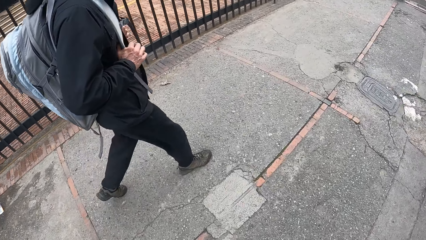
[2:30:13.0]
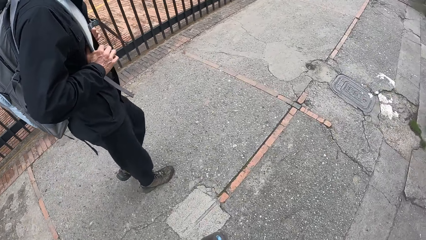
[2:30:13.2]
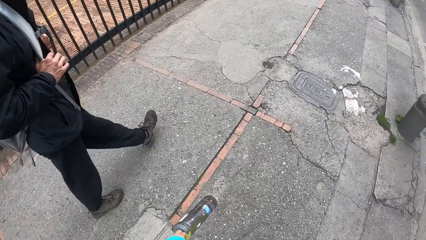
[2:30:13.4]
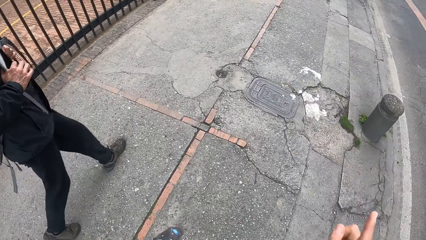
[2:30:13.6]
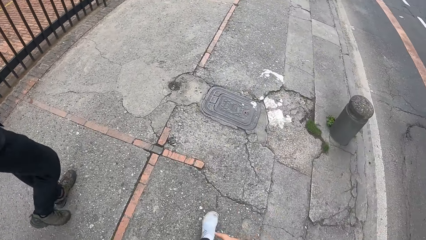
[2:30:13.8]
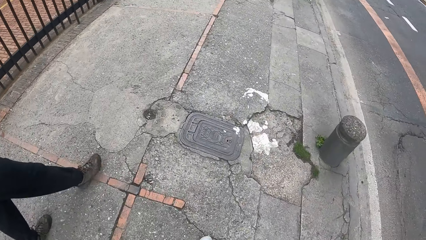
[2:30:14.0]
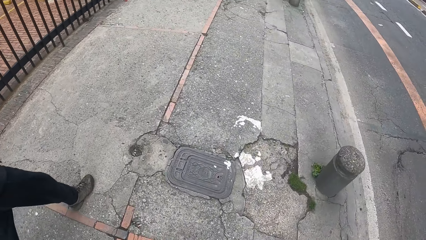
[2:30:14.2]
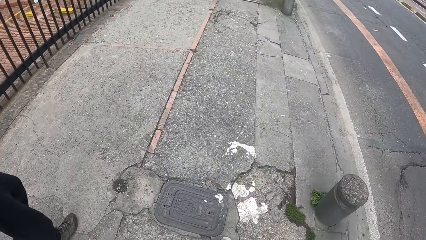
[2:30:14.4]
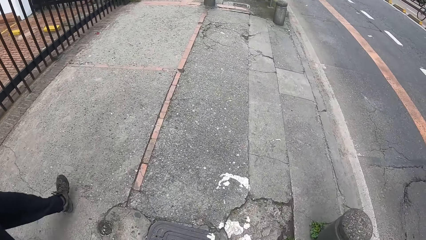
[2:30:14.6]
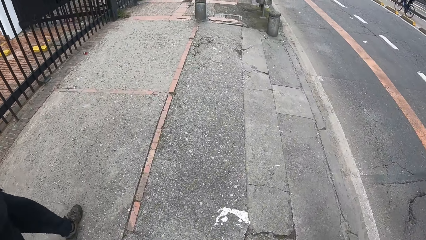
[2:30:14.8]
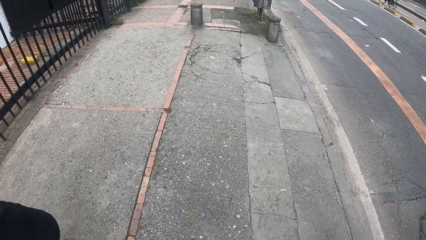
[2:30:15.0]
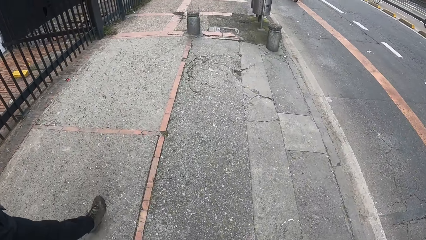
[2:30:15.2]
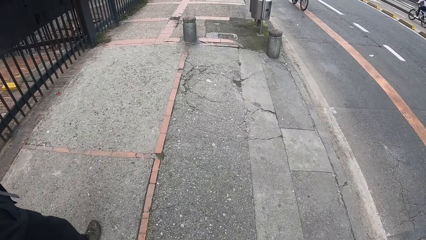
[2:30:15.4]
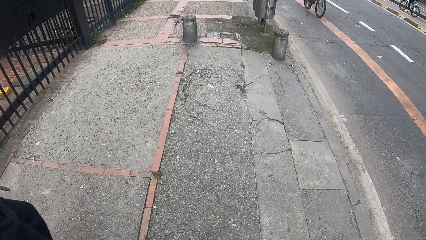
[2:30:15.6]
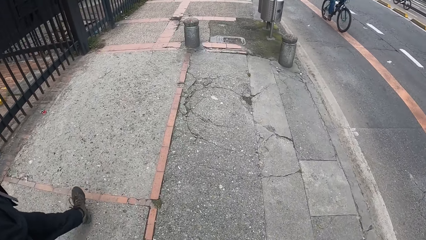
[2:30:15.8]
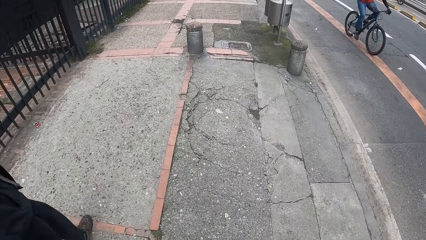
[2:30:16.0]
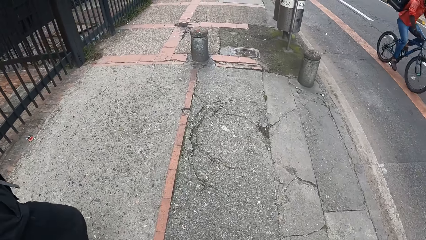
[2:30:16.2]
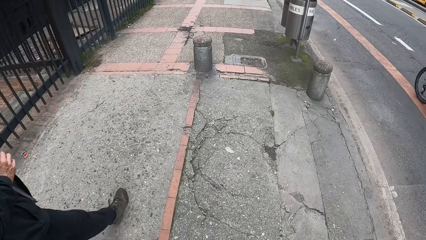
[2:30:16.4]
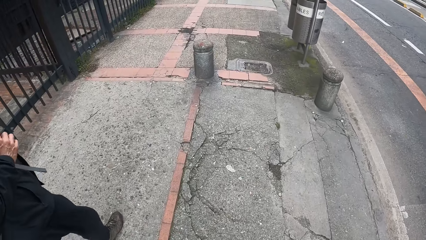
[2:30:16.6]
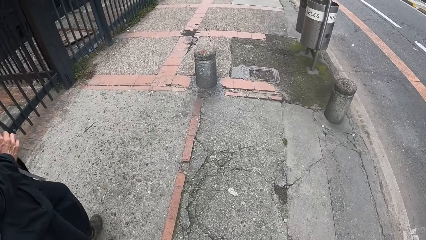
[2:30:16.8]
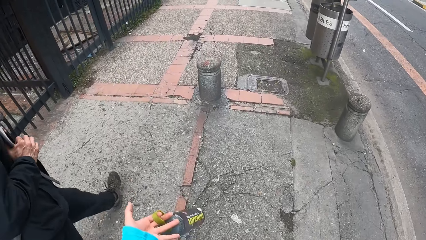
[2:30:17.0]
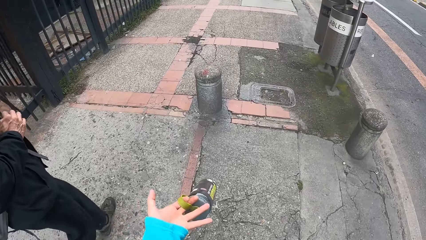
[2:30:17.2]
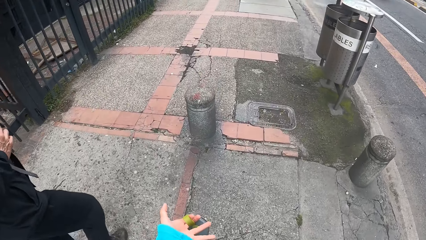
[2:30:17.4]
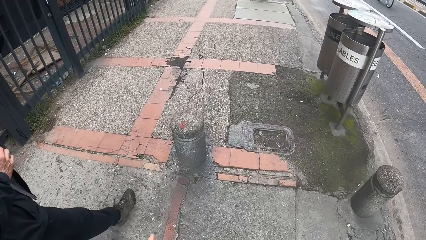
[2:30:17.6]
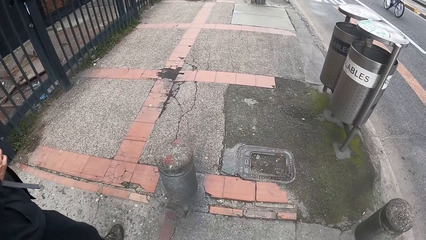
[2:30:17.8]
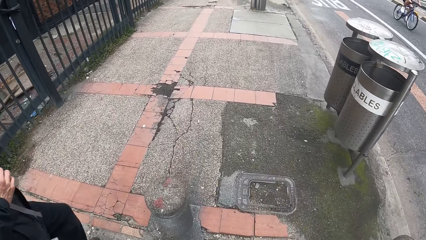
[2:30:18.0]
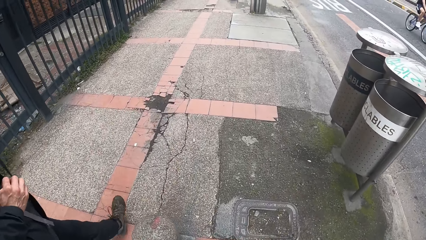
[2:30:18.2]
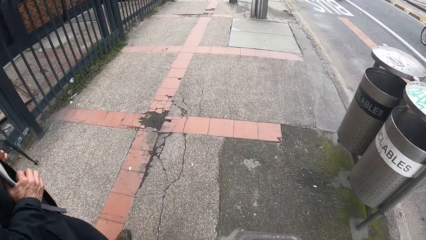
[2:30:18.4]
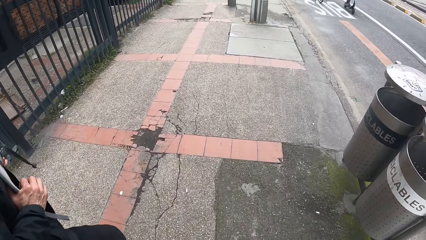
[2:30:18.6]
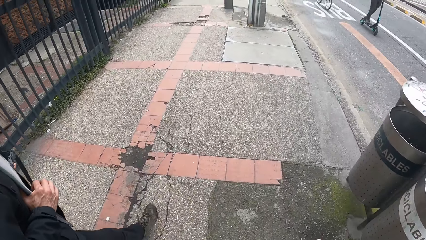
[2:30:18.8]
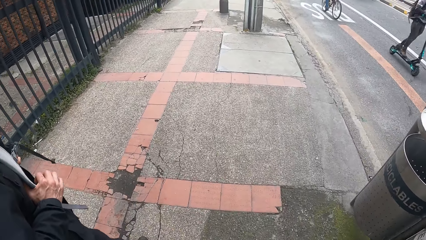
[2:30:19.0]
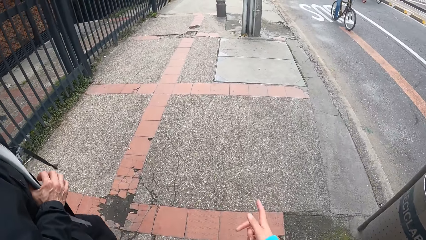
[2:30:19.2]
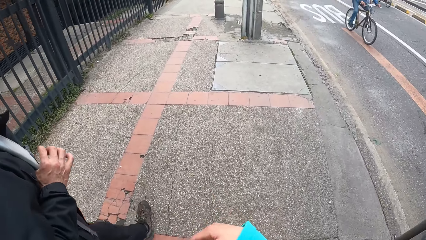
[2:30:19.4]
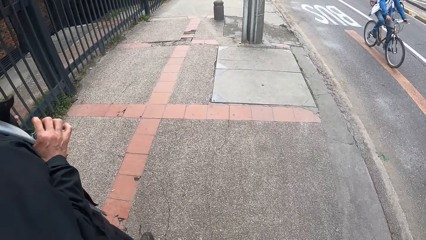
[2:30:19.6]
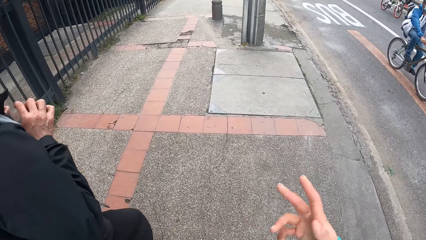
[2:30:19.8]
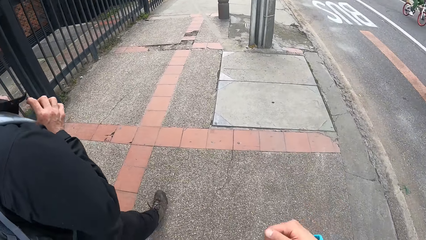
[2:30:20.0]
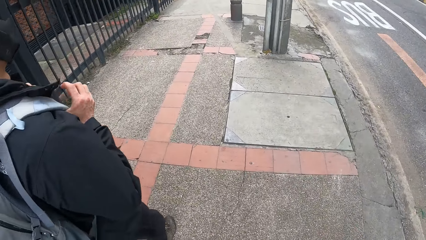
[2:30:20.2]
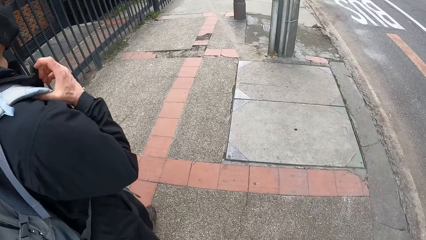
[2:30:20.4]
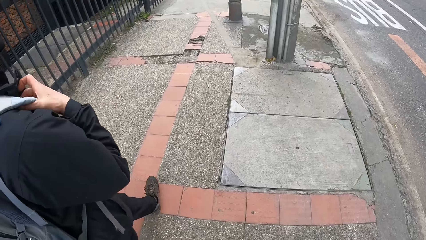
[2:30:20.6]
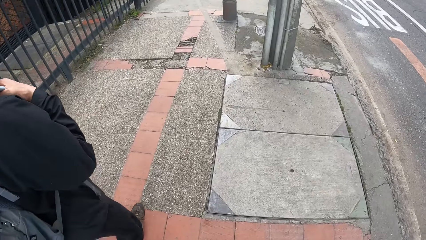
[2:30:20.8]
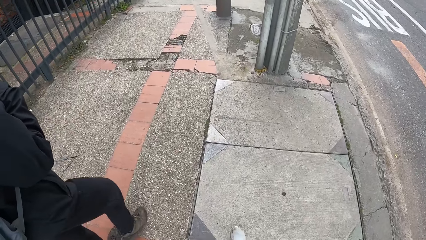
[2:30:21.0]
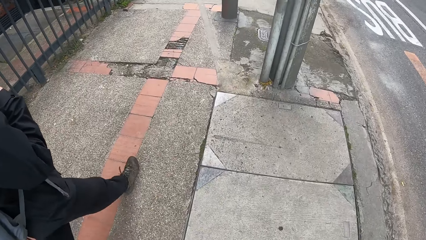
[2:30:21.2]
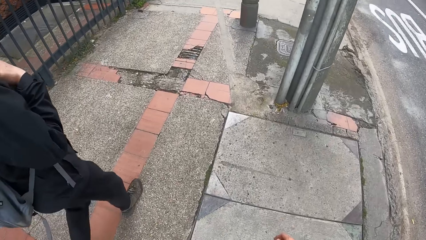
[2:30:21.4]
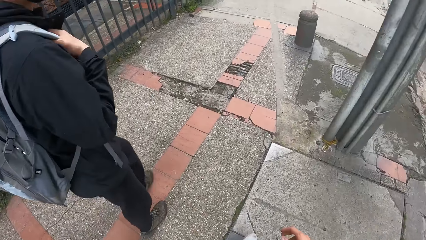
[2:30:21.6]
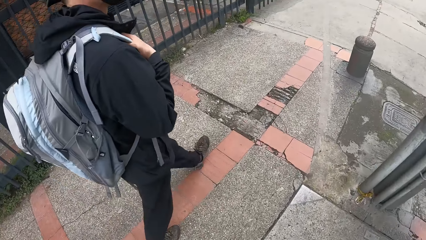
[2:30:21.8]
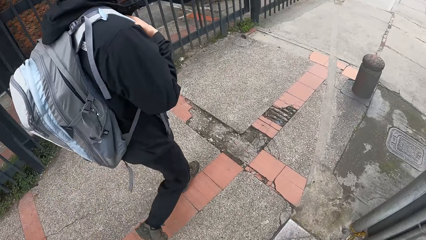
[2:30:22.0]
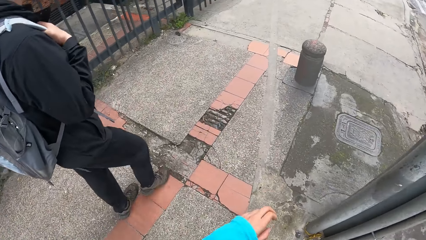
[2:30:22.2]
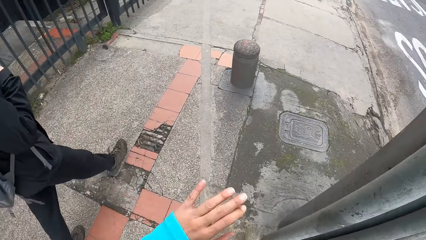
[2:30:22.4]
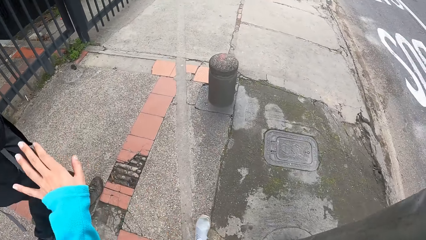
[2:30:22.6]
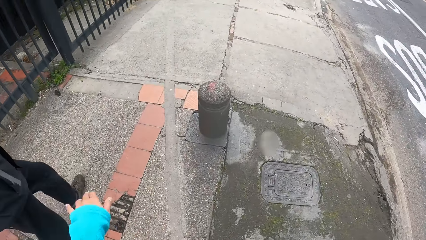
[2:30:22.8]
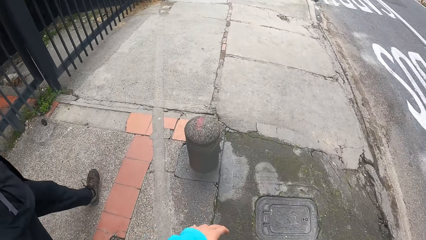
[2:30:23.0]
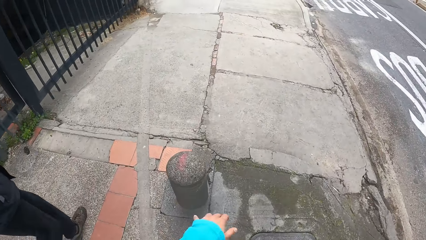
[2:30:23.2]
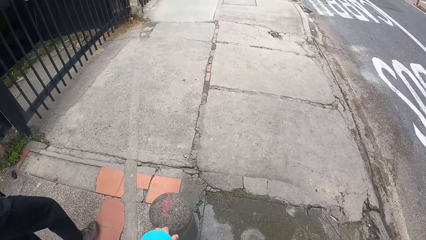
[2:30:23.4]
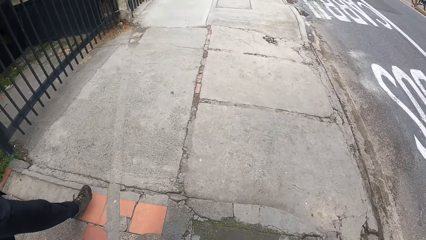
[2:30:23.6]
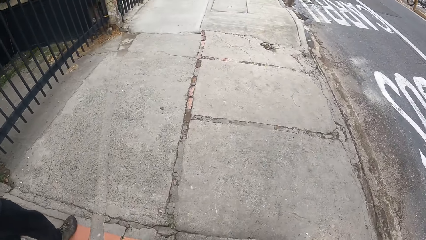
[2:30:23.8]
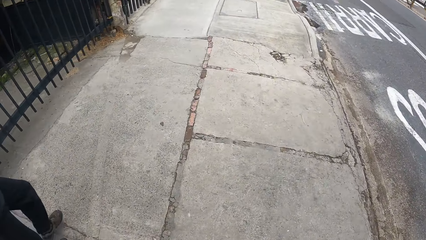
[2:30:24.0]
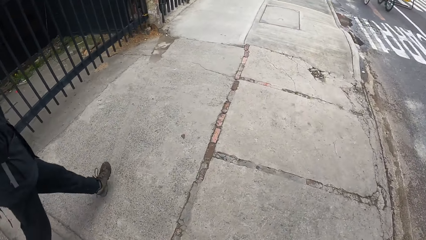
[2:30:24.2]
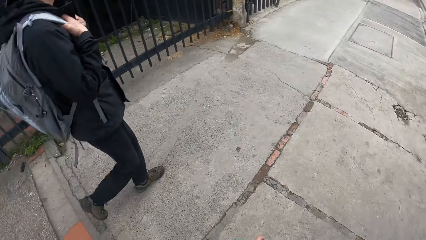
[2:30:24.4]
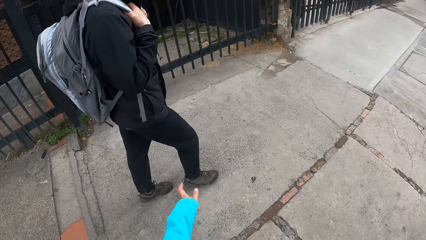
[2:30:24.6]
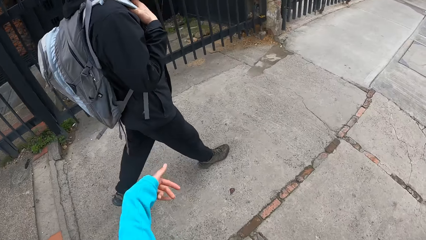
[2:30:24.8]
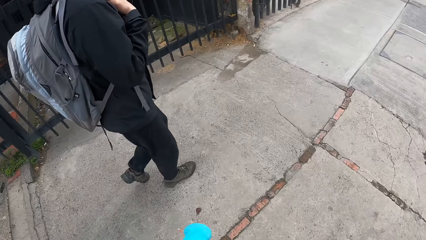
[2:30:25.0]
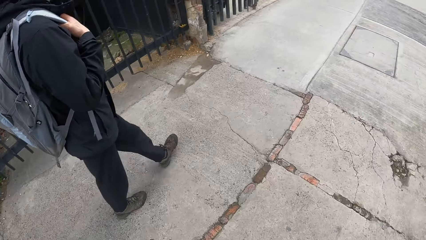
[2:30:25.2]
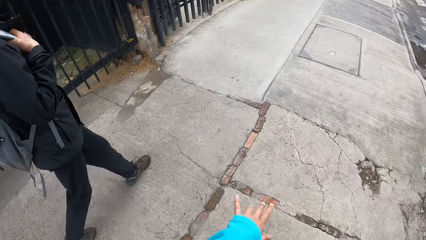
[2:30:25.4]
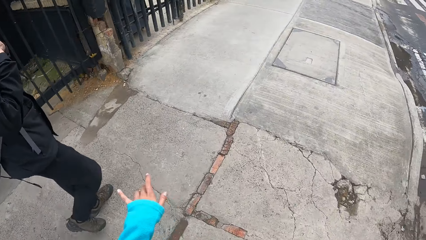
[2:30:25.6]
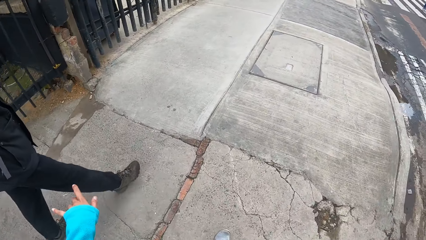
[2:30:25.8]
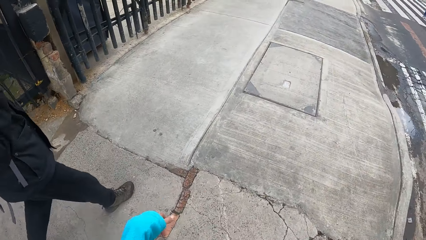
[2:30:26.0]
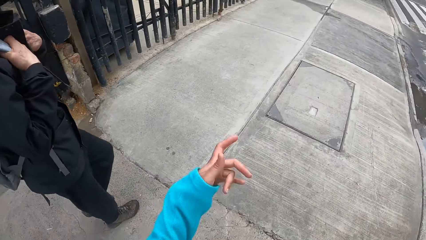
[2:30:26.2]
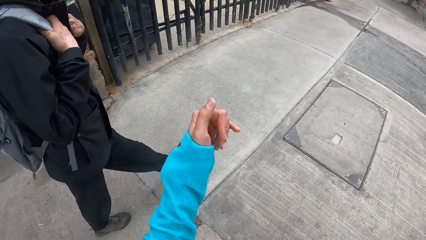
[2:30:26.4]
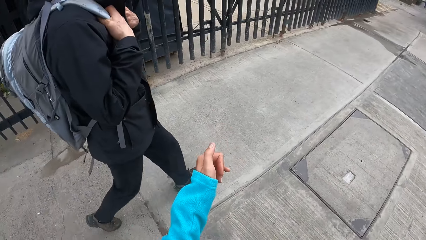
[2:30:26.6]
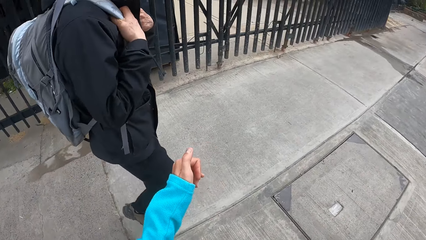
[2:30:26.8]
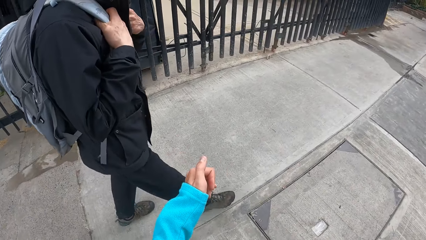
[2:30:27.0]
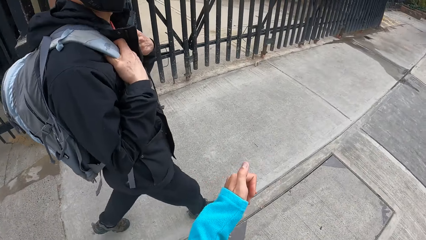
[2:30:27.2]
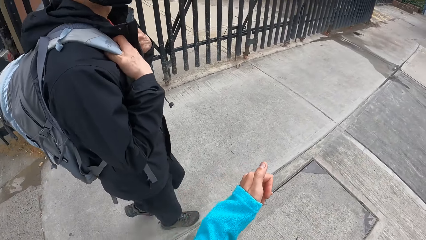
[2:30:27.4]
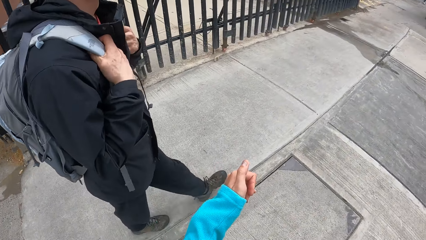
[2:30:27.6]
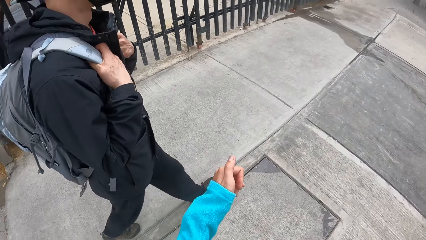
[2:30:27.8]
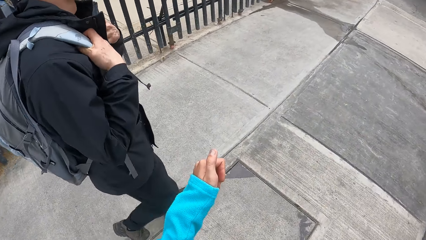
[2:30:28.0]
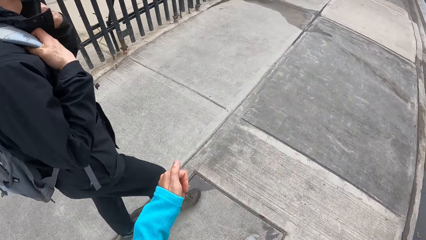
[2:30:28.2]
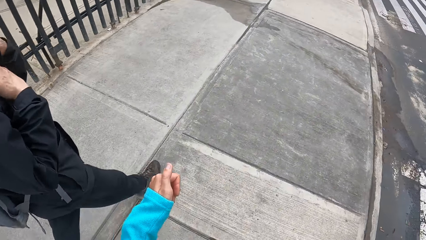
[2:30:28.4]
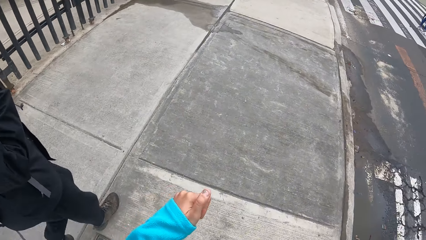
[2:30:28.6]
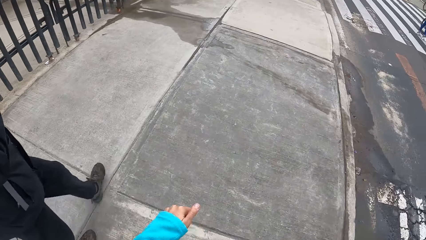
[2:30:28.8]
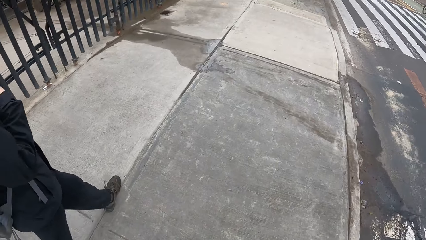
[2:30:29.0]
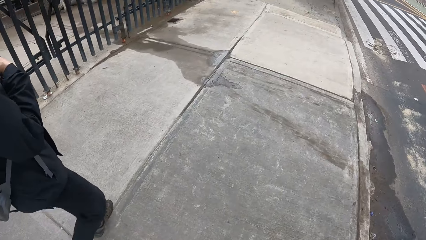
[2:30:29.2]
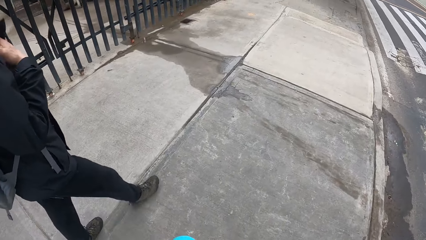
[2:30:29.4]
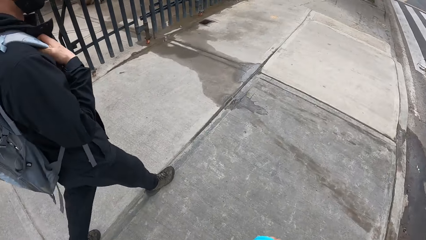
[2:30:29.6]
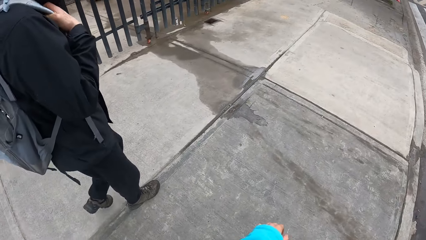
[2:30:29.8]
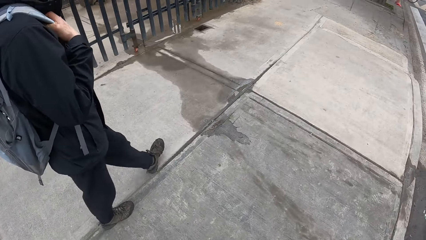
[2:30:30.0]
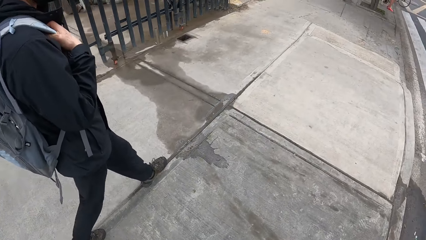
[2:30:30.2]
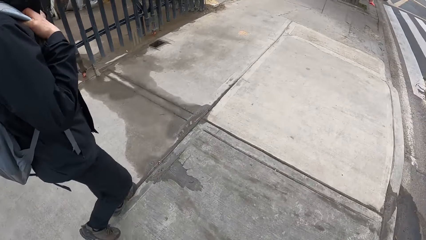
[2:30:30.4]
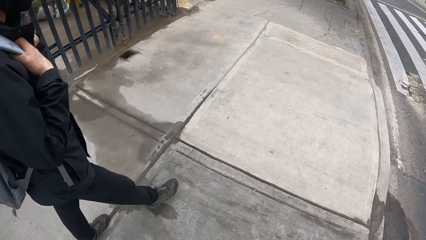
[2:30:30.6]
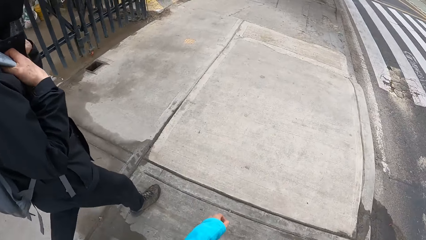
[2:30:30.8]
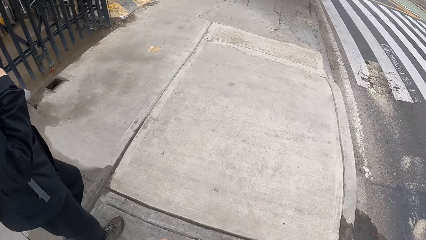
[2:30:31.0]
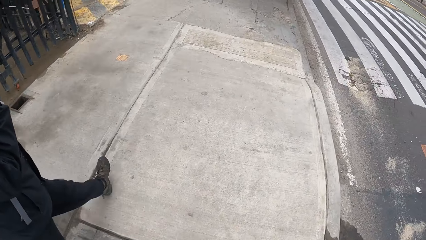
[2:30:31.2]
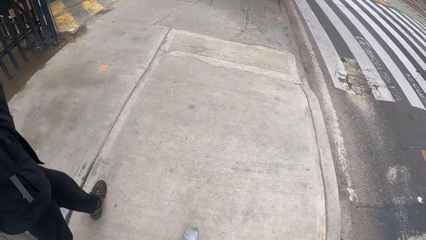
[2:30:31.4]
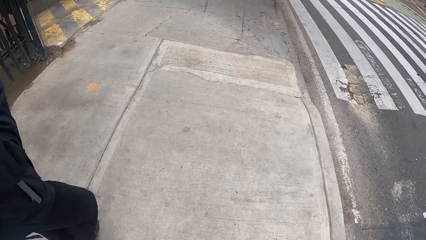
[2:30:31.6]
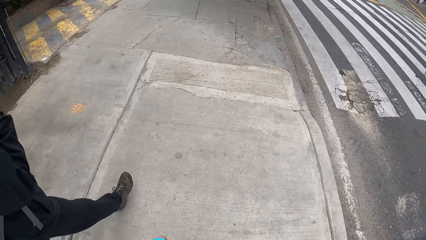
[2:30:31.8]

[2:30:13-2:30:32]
The camera wearer makes some hand gestures with his right hand. He walks while talking to someone.
